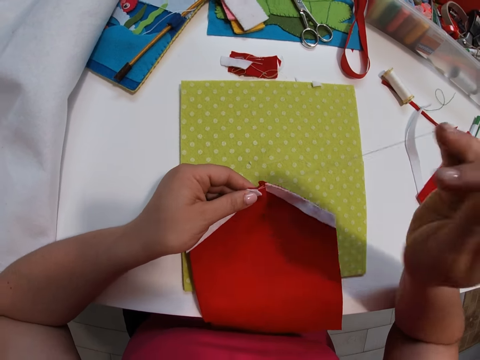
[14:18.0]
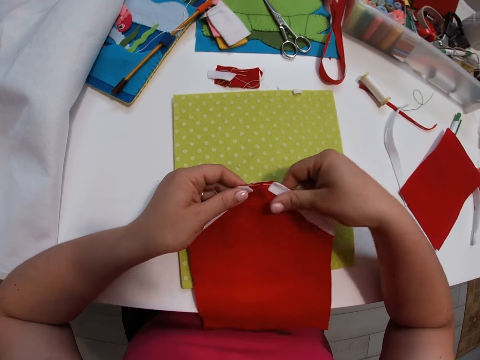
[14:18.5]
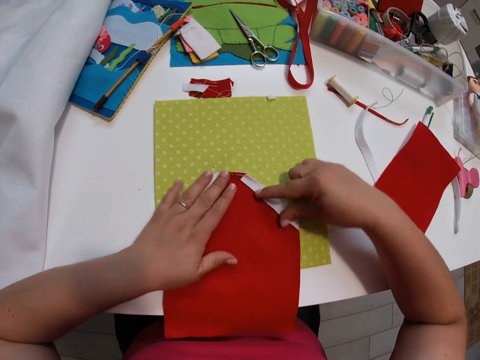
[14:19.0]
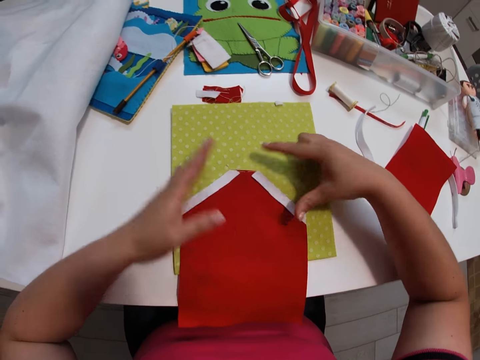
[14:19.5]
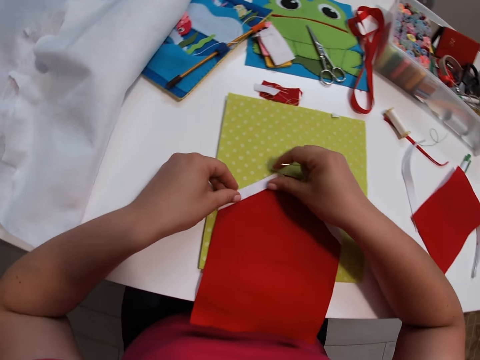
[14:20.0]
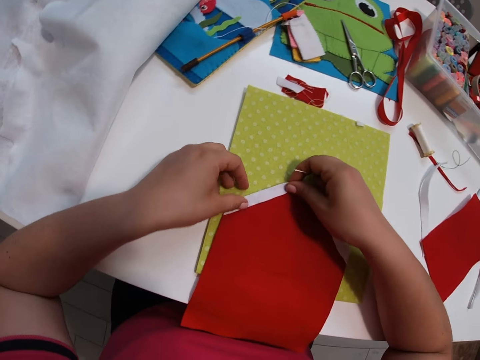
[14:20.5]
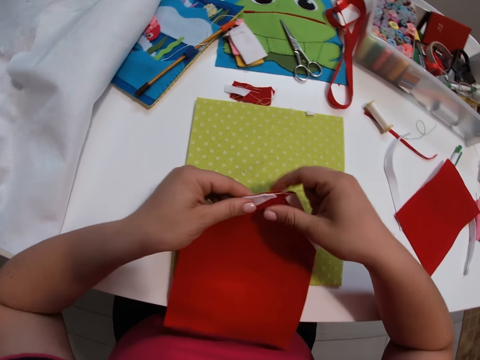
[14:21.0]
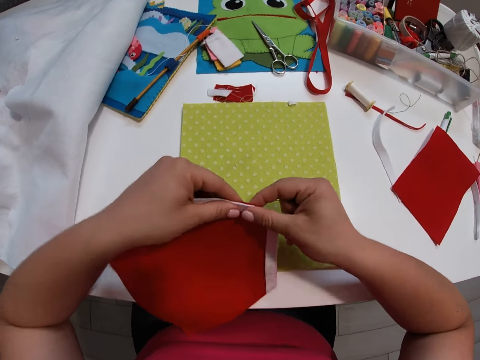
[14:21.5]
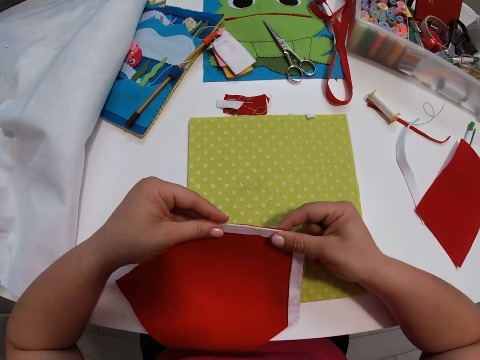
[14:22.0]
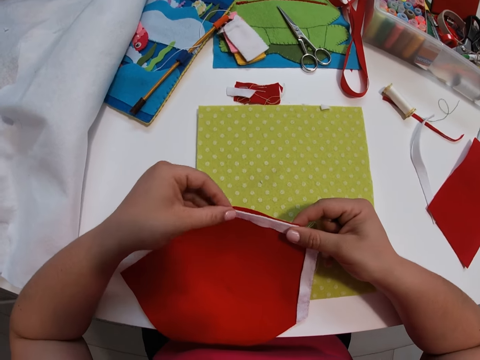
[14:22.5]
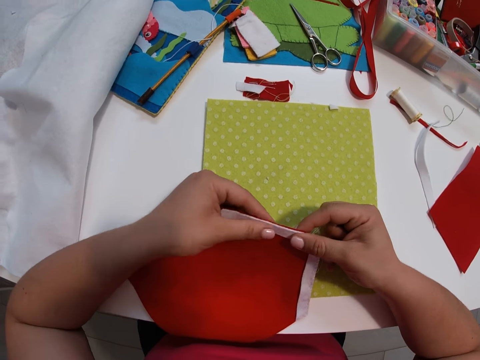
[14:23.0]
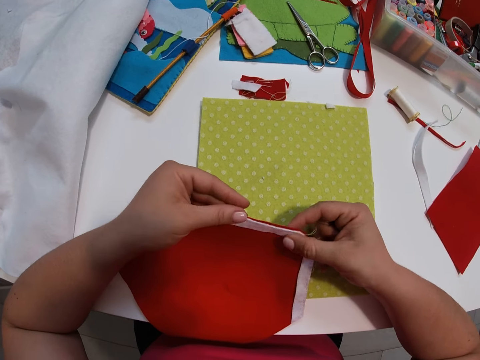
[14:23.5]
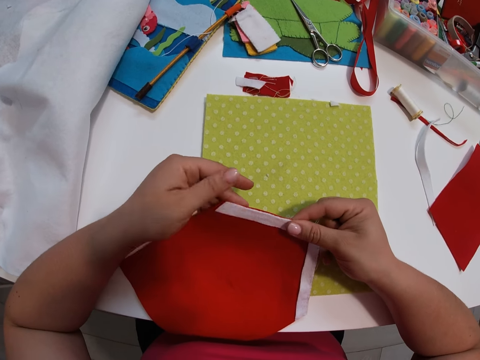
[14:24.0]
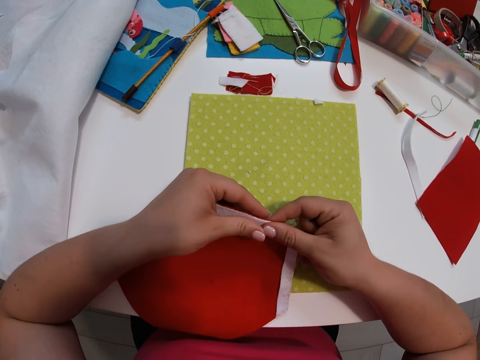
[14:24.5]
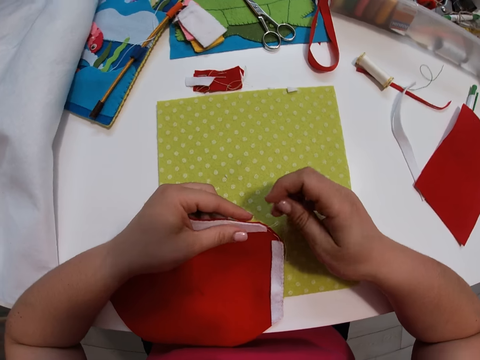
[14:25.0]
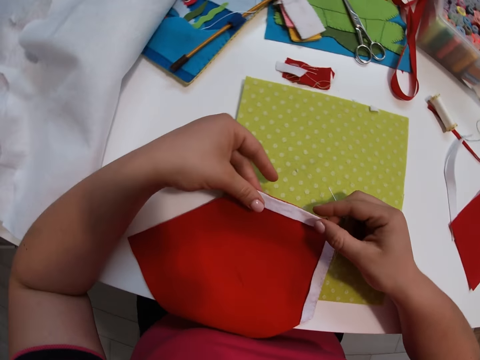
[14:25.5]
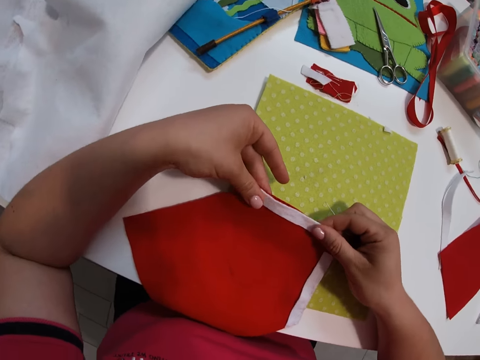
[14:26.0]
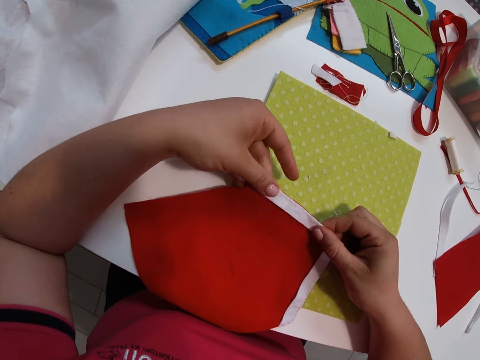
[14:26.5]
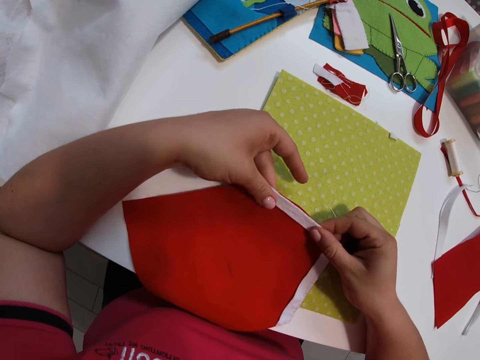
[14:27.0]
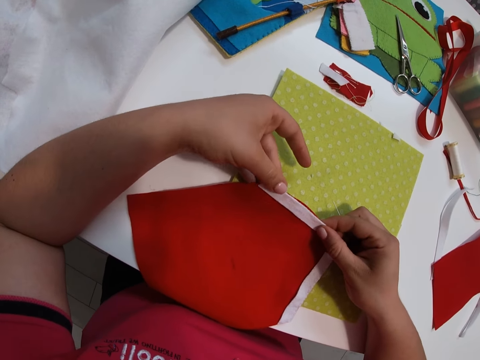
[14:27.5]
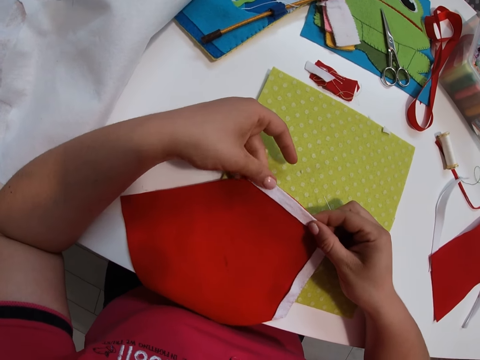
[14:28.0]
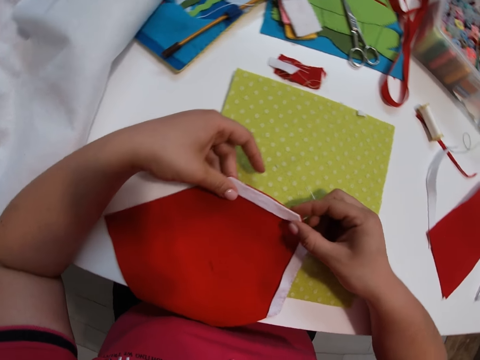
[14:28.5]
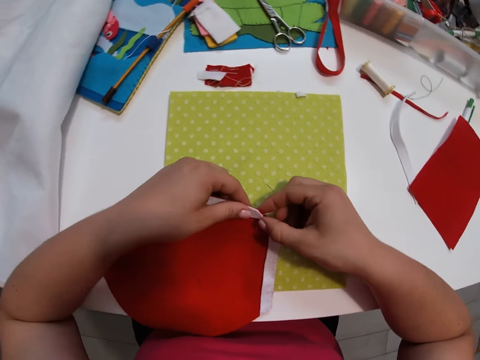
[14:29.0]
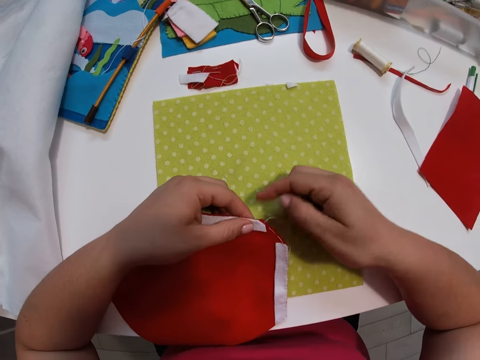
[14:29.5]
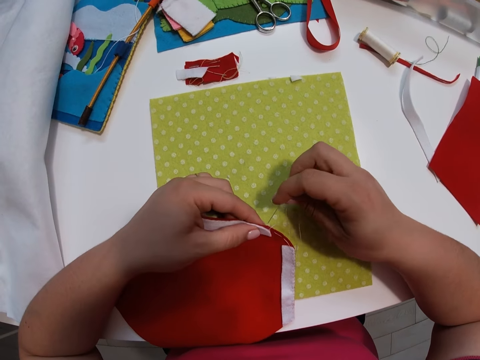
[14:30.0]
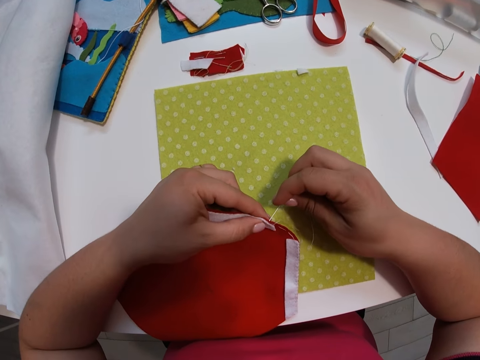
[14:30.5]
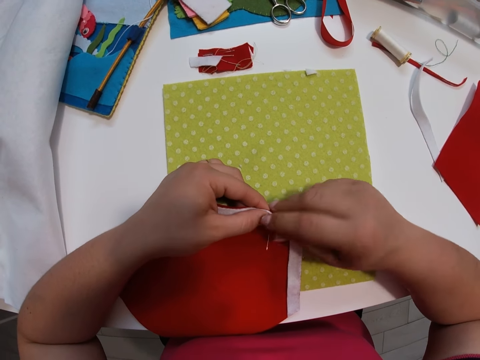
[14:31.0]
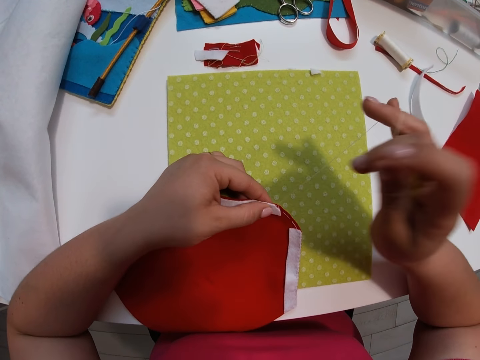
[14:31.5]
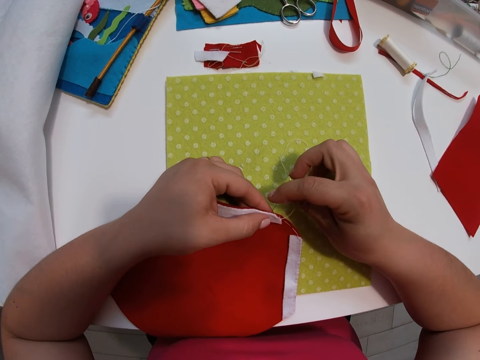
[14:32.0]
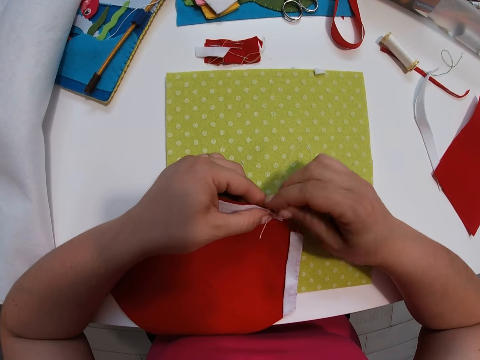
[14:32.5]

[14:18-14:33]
The camera wearer places the fabric on the cutting mat. She holds the decoration with both her hands and lets go of the decoration. She places her hands on the decoration and lets go of the decoration. She holds the decoration with both her hands. She lifts the fabrics off the table. She lets go of the decoration. She holds the decoration with her hand and lets go of the decoration. She holds the decoration with both her hands and moves her hand backwards. She straightens the fabrics with her left hand. She holds the material and lets go of the material. She holds the decoration with her hand and lets go of the decoration. She moves her fingers forward and lets go of the decoration. She moves her hand forward, holds the decoration and lets go of the decoration. She readjusts the second small white fabric and the small red fabric together. She lets go of the decoration again. She moves her hand backwards. She holds the decoration and lets go of the decoration. She holds the decoration and lets go of the decoration. She lets go of the decoration again. She holds the decoration and lets go of the decoration. She holds the decoration with her hand and lets go of the decoration. She holds the decoration and moves her hand forward. She lets go of the wood. She continues sewing the fabrics together with a needle.

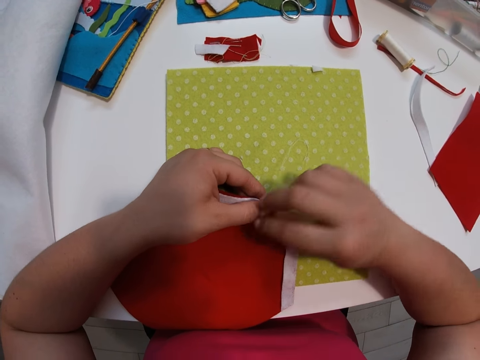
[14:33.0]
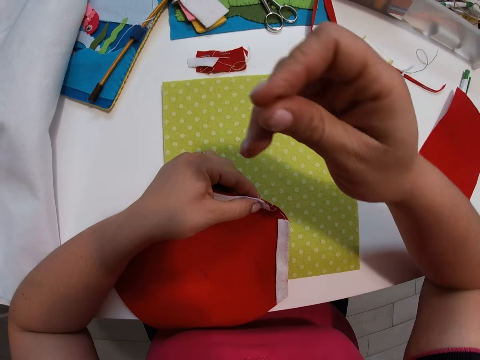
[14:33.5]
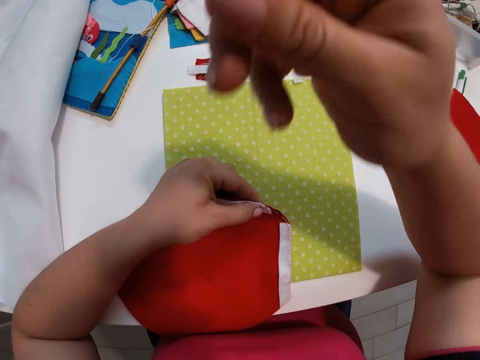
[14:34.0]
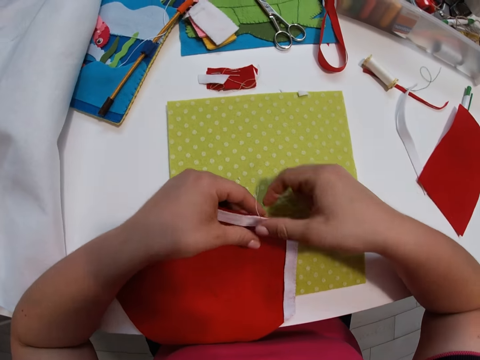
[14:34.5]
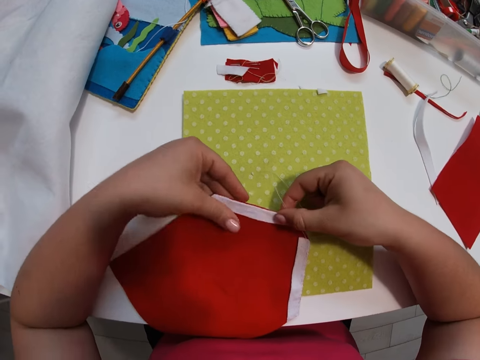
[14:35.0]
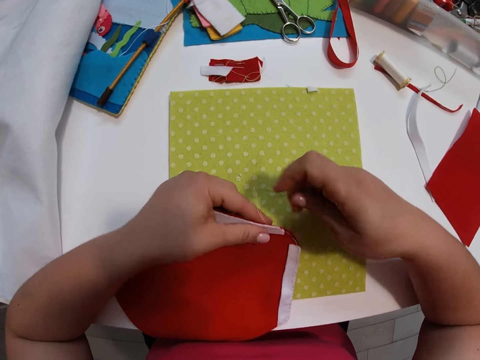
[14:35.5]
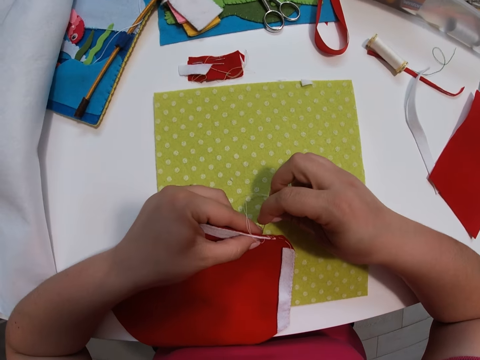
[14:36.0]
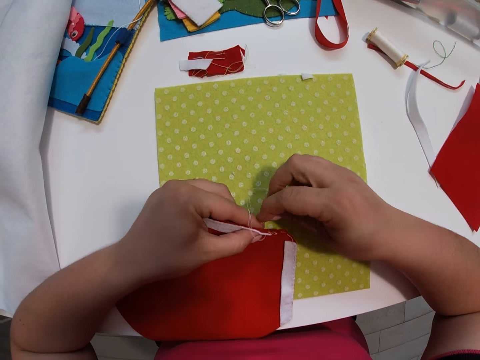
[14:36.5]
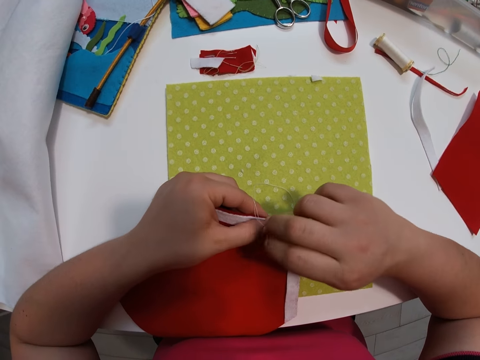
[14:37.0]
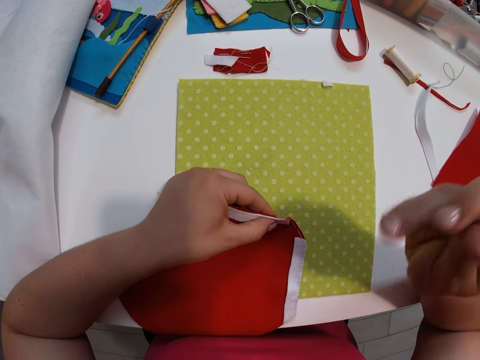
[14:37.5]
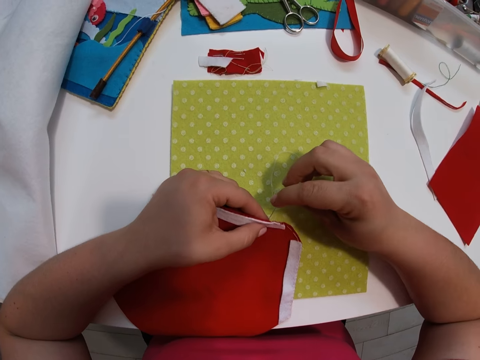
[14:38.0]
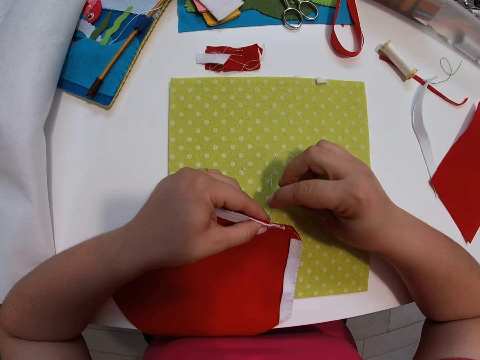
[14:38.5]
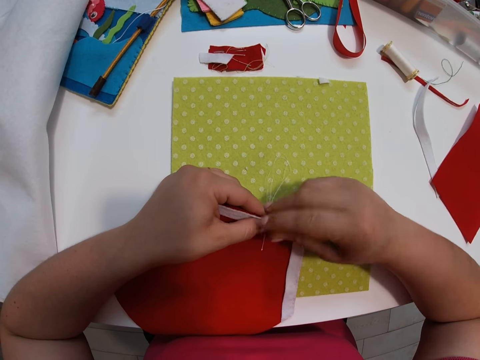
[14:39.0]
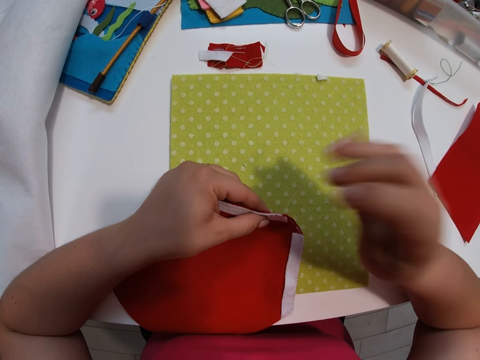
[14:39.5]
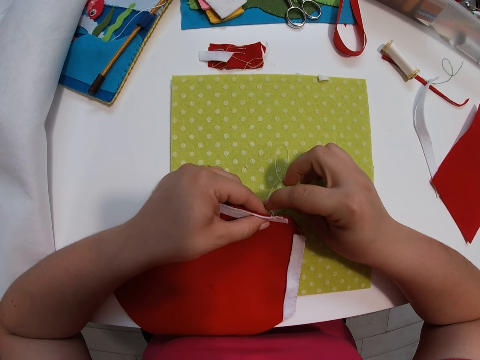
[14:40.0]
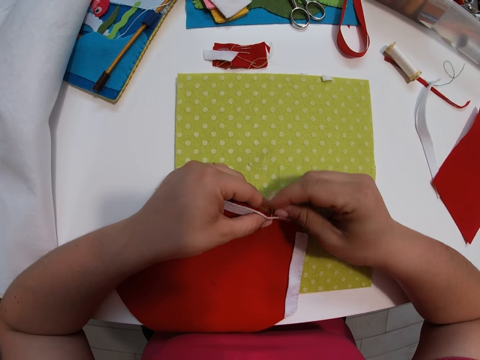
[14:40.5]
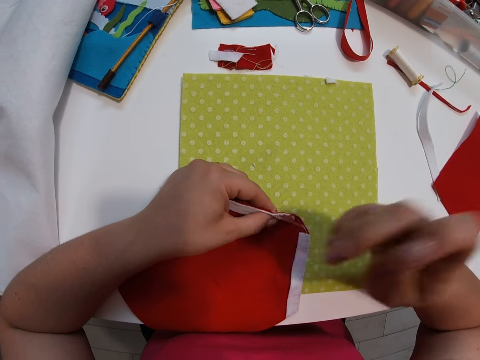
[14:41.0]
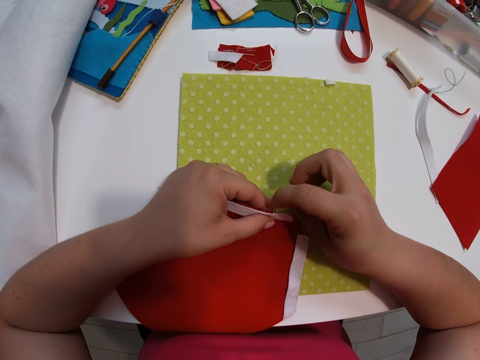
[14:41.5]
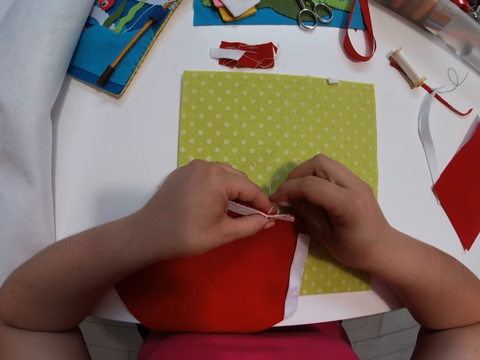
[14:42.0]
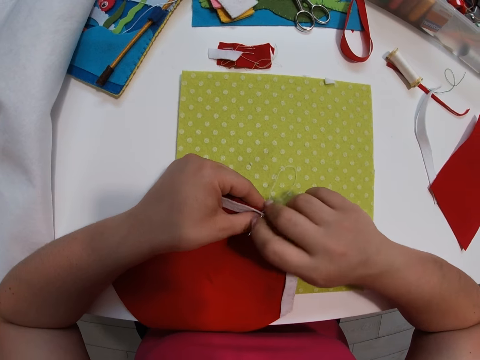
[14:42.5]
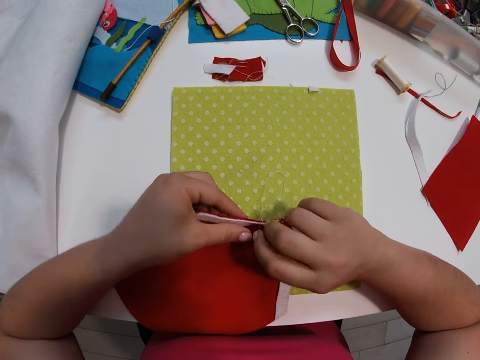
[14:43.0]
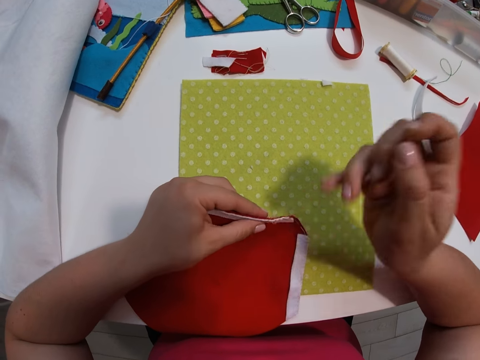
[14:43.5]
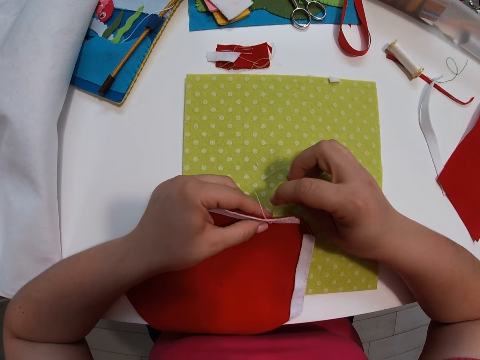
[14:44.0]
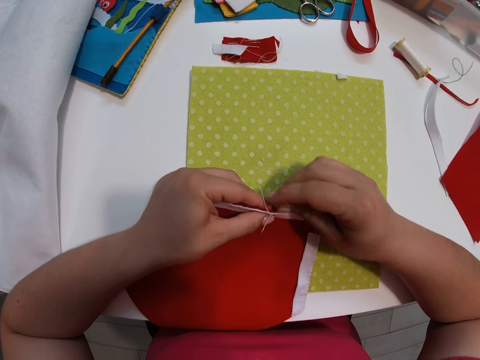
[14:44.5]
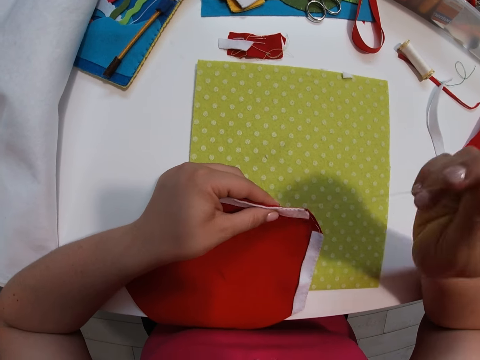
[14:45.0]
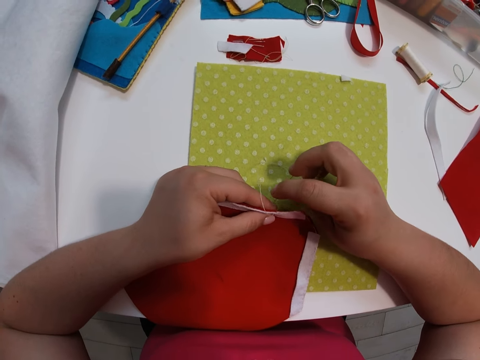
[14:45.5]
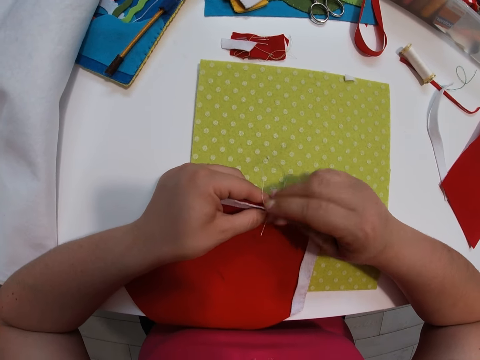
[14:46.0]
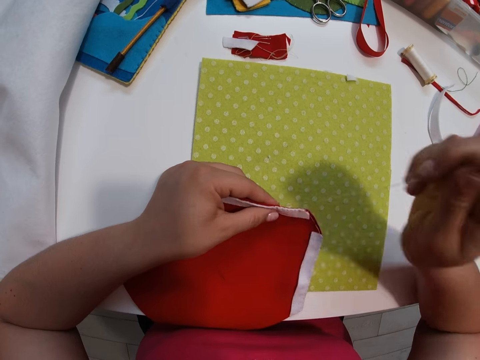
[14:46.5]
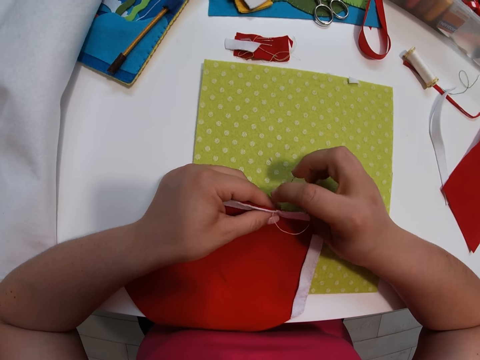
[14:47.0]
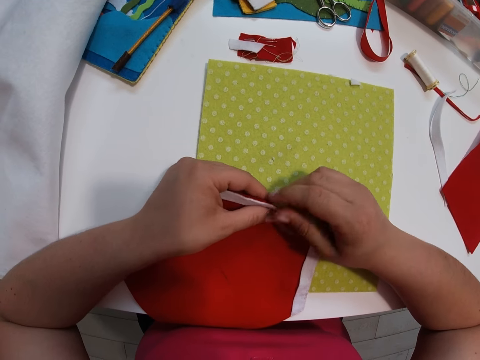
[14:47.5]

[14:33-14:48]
The camera wearer holds the decoration and moves her hand backwards. She straightens the fabrics with her left hand. She moves her hand forward. She continues sewing the fabrics together with a needle. She moves her hand backwards. She sews the material on the decoration.
